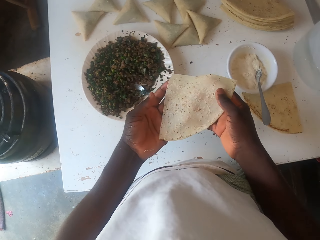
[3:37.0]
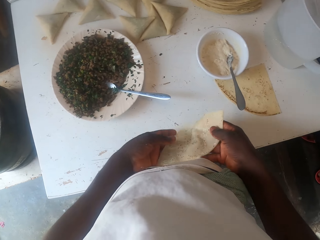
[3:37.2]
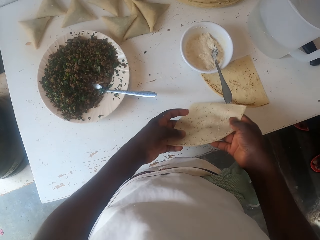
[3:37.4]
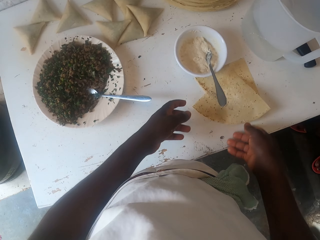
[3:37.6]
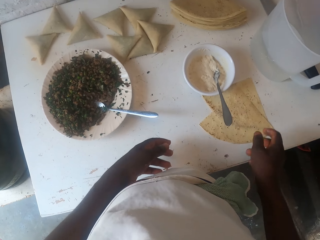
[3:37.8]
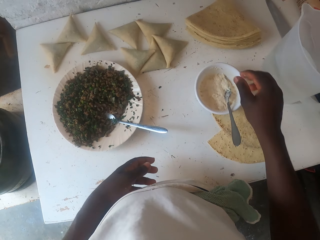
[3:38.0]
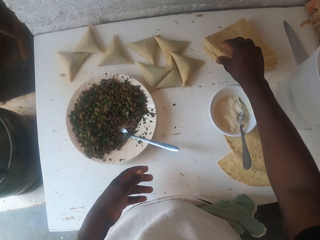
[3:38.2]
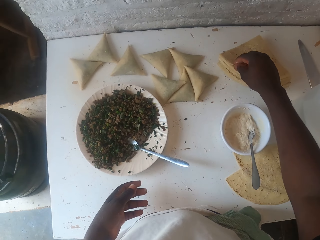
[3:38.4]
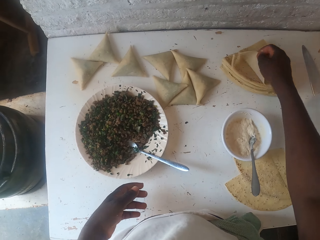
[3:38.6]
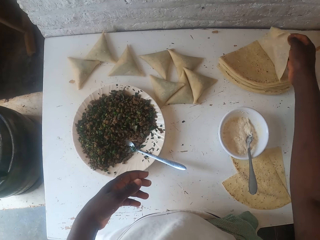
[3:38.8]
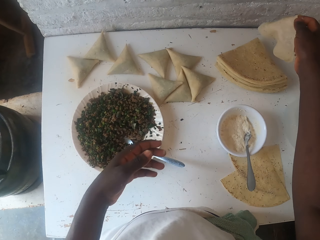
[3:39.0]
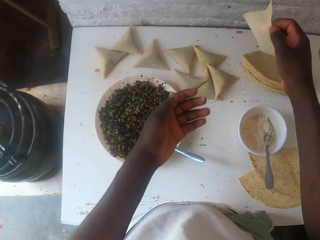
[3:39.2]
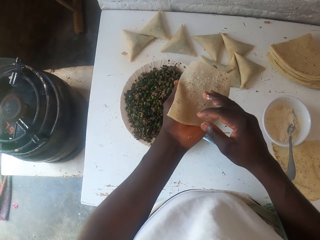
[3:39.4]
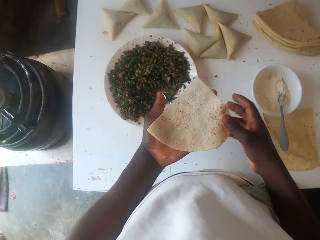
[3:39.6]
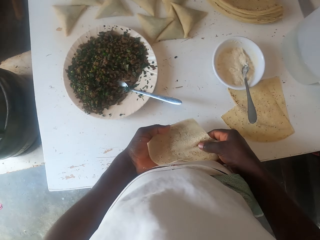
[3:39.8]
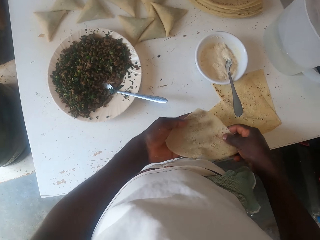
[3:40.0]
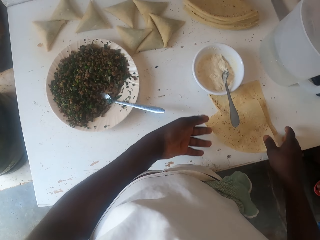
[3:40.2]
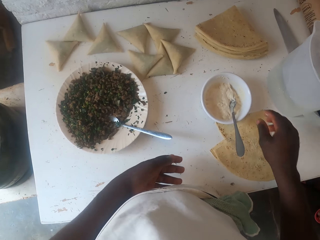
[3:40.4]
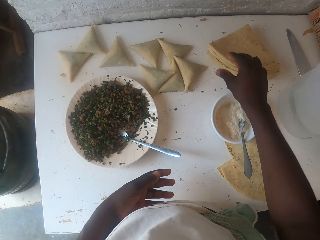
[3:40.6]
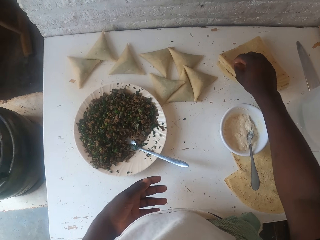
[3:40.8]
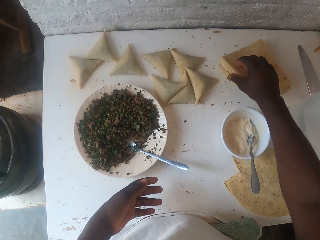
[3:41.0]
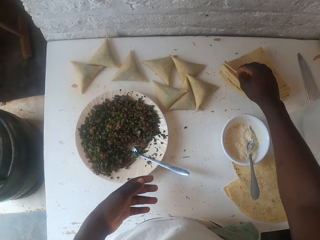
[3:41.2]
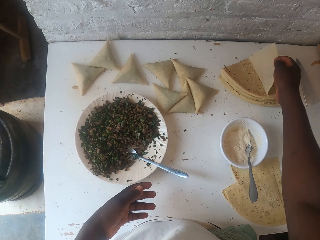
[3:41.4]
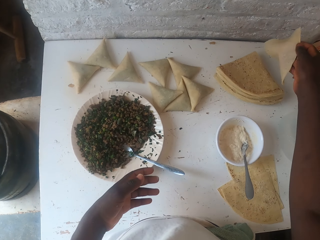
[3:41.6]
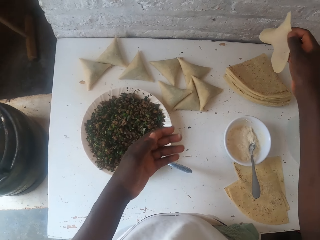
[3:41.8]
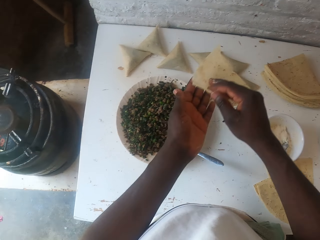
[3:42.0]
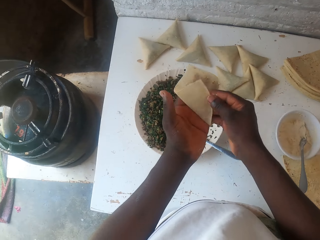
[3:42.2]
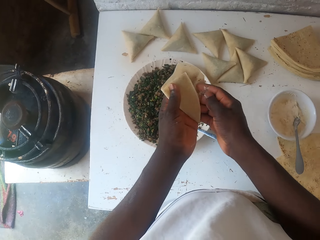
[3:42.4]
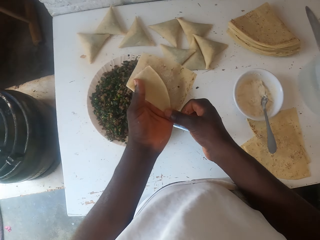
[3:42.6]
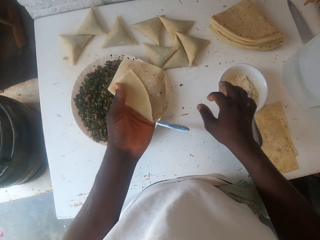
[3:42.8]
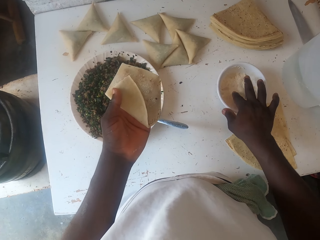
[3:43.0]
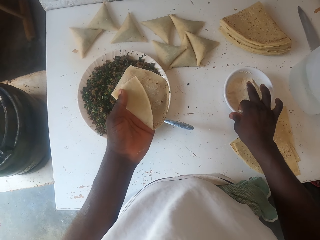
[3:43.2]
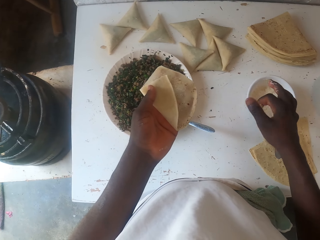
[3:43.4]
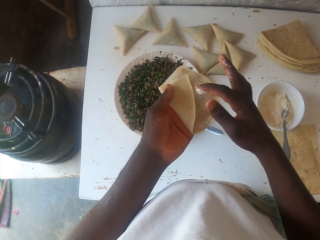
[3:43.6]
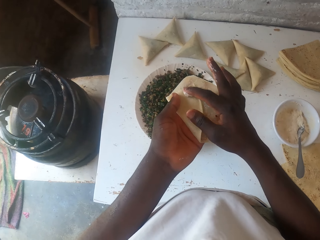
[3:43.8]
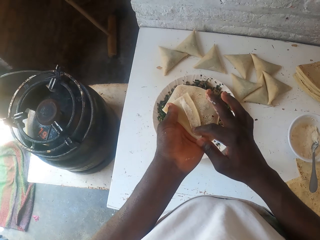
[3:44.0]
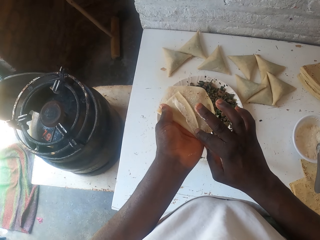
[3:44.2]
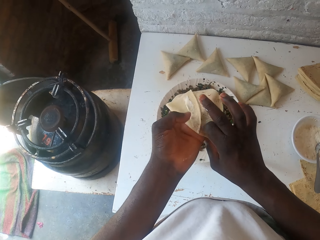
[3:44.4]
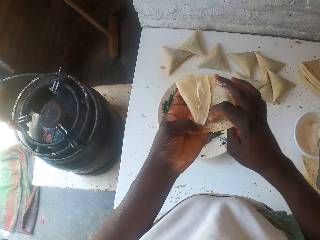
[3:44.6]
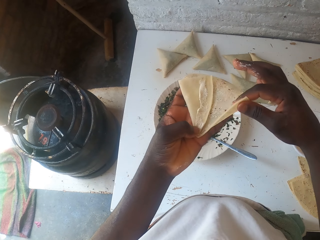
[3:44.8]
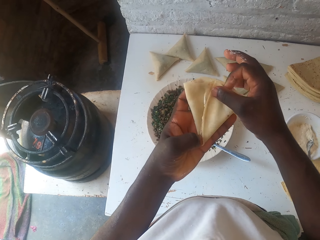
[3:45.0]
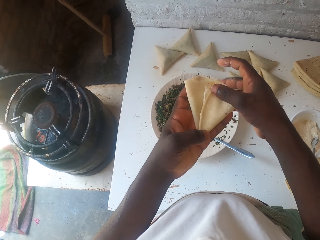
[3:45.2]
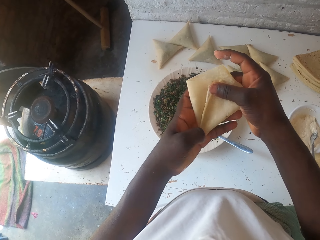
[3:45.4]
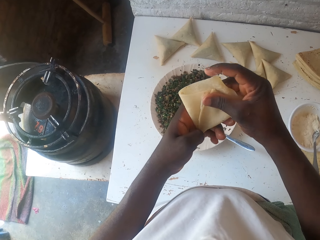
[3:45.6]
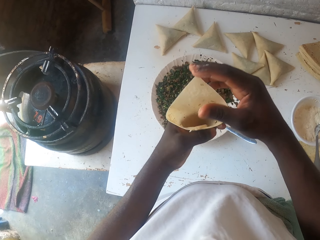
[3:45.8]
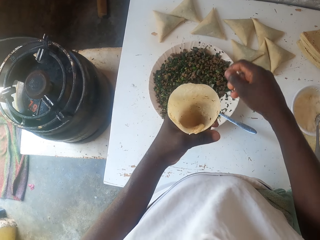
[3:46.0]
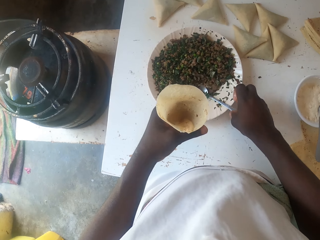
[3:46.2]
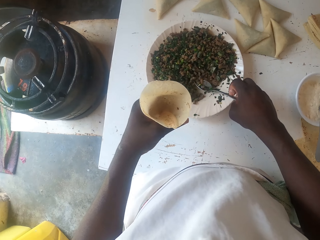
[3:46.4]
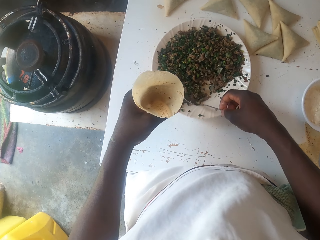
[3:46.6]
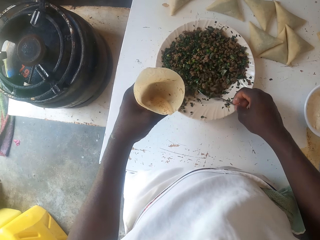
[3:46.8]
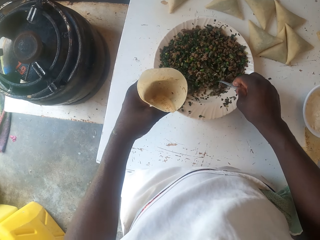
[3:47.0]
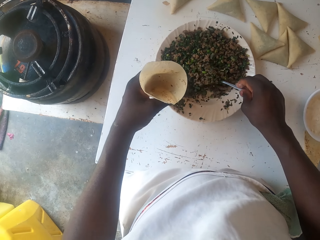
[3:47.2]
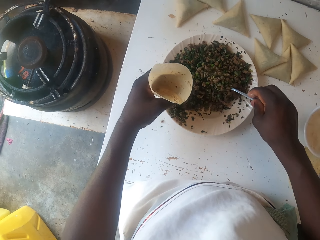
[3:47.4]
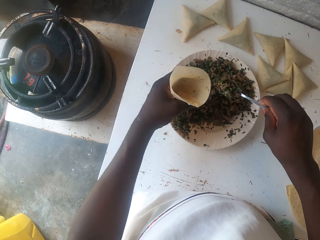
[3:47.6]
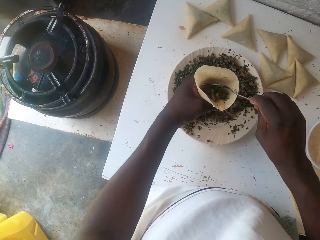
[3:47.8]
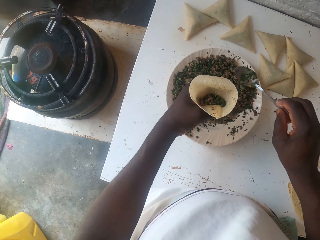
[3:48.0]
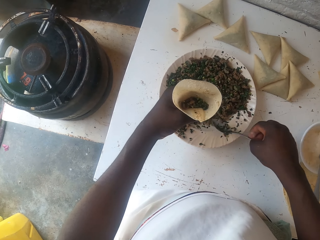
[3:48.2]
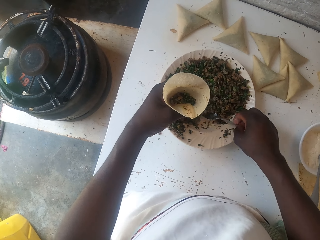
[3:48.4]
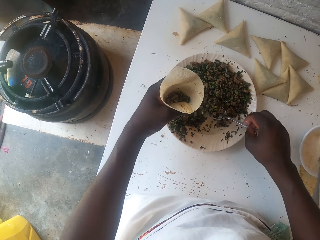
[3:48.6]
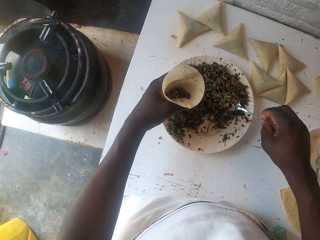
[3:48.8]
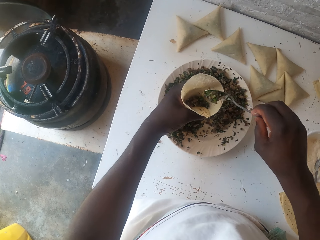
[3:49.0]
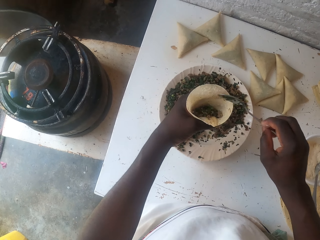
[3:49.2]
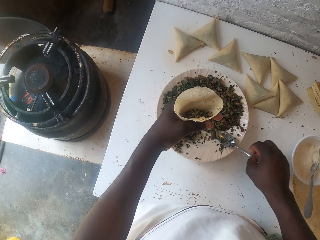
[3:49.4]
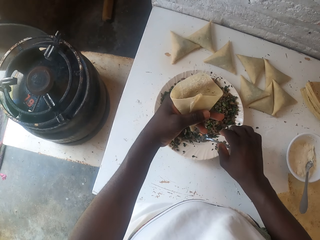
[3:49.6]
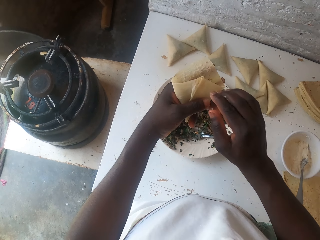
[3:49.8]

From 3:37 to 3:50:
The camera wearer places the samosa pastry pocket down. They pick up the samosa pastry pocket. They place the samosa pastry pocket down. They pick up the samosa pastry pocket. They fold the samosa pastry pocket. They pick up dough paste. They moisten the samosa pastry pocket. They fold the samosa pastry pocket. They pick up the spoon. They scoop the boiled peas. They fill the samosa pastry pocket with the boiled peas.

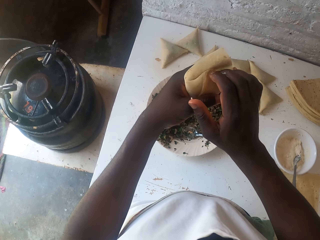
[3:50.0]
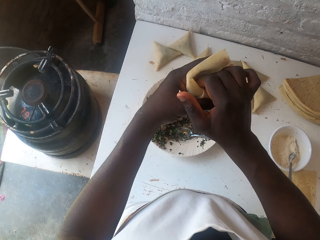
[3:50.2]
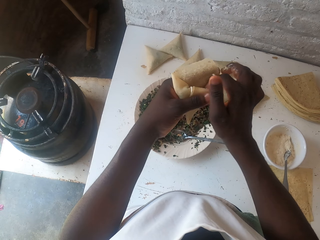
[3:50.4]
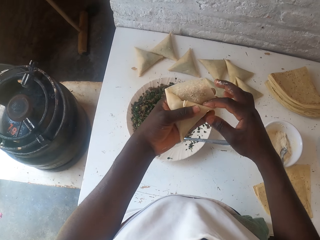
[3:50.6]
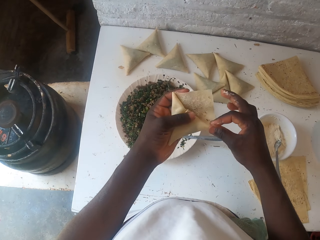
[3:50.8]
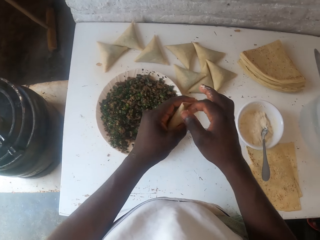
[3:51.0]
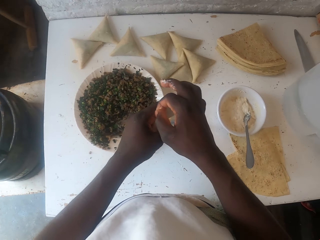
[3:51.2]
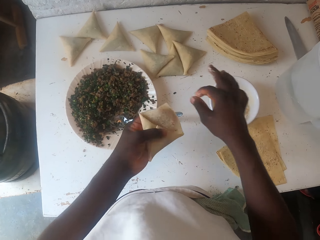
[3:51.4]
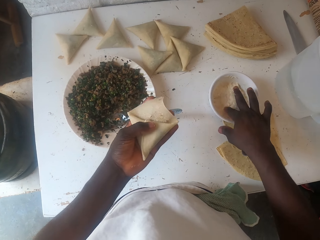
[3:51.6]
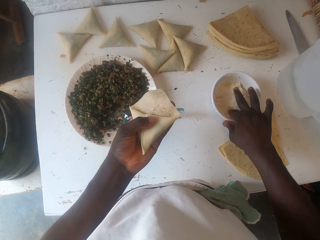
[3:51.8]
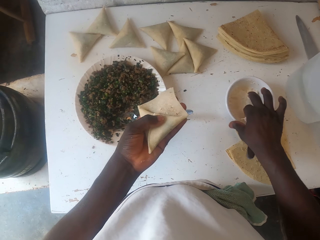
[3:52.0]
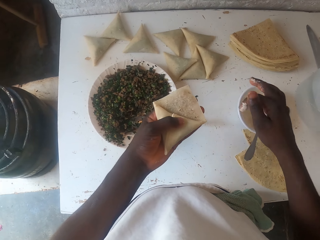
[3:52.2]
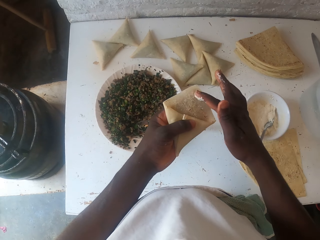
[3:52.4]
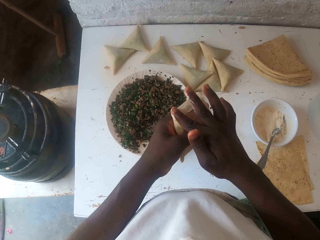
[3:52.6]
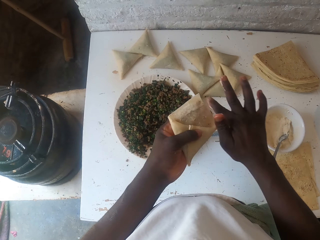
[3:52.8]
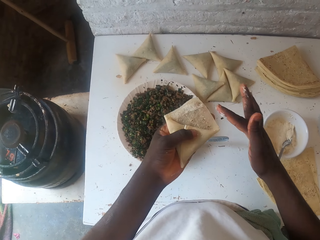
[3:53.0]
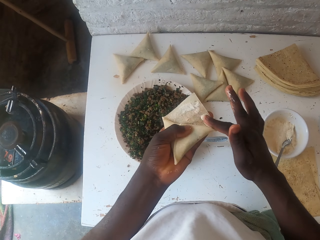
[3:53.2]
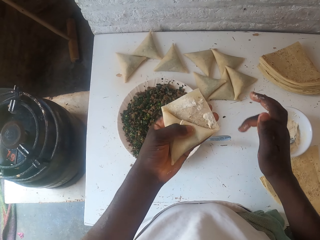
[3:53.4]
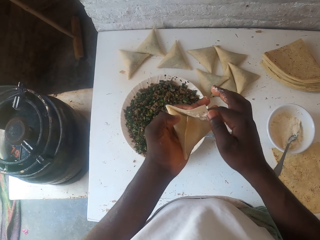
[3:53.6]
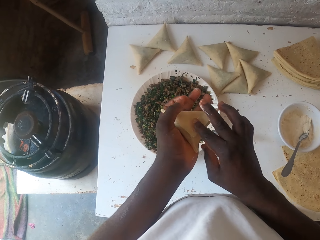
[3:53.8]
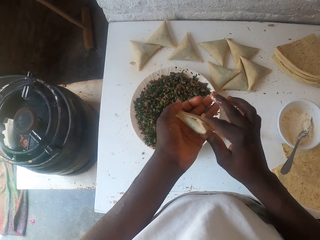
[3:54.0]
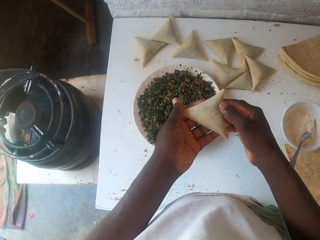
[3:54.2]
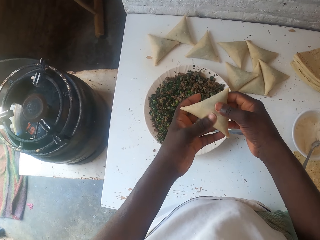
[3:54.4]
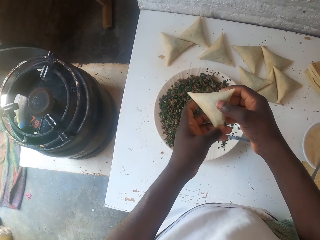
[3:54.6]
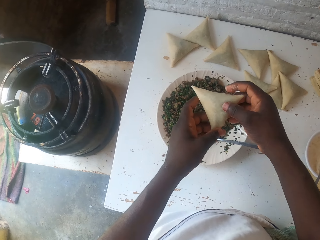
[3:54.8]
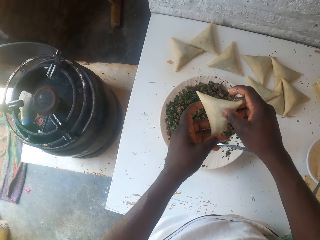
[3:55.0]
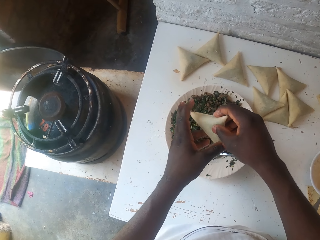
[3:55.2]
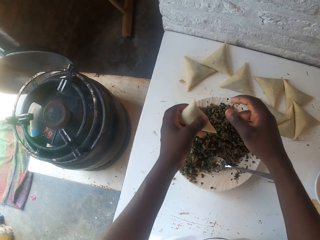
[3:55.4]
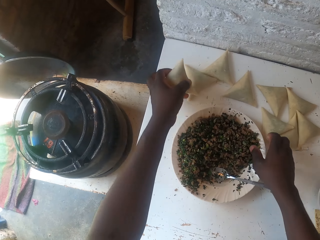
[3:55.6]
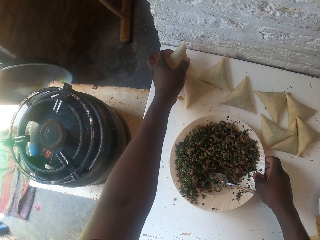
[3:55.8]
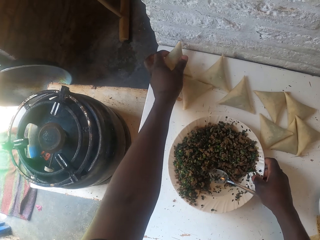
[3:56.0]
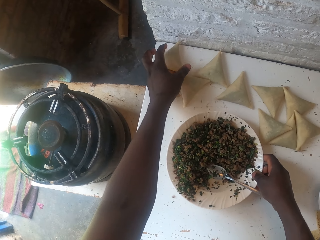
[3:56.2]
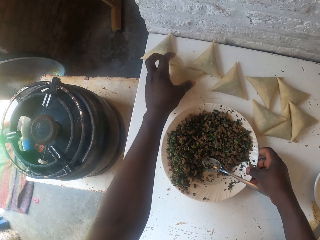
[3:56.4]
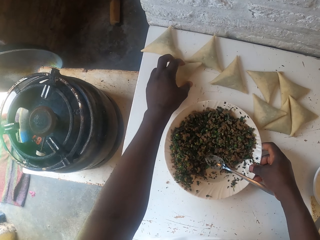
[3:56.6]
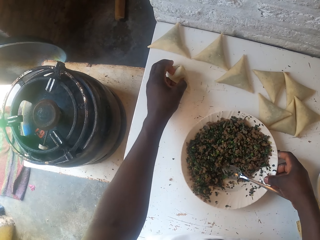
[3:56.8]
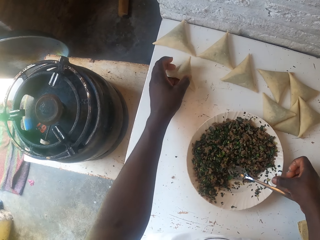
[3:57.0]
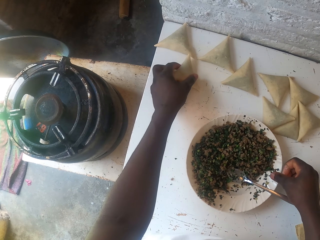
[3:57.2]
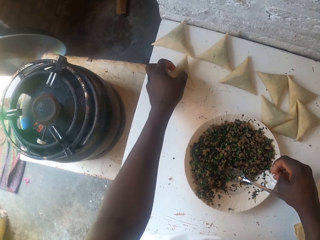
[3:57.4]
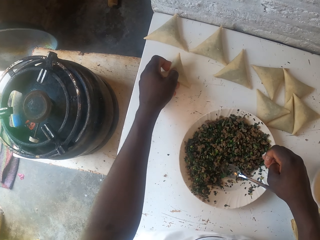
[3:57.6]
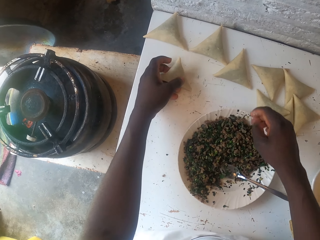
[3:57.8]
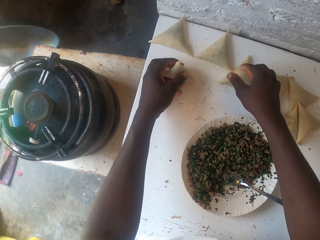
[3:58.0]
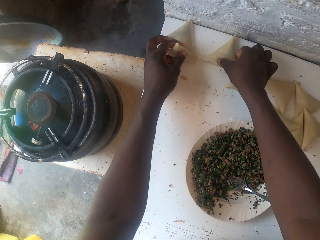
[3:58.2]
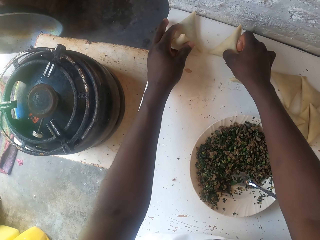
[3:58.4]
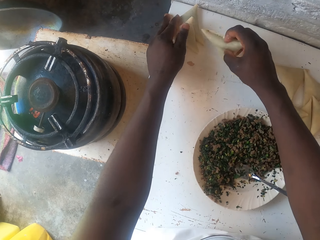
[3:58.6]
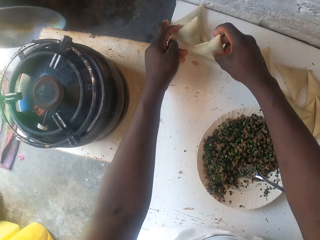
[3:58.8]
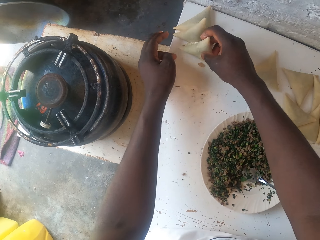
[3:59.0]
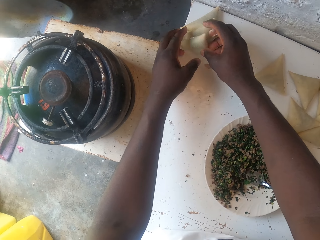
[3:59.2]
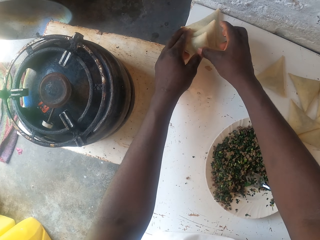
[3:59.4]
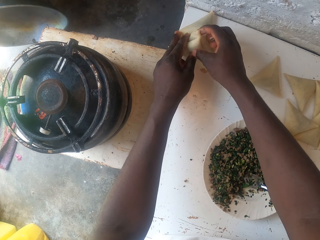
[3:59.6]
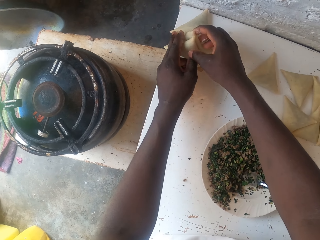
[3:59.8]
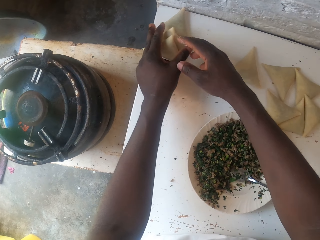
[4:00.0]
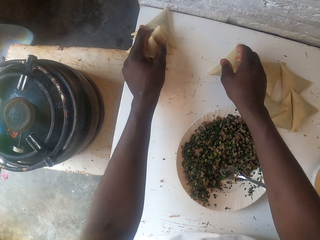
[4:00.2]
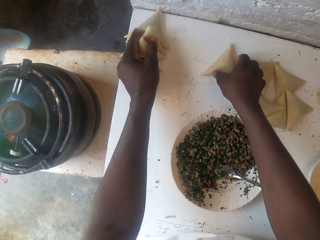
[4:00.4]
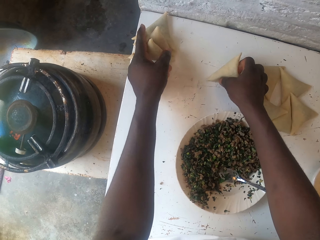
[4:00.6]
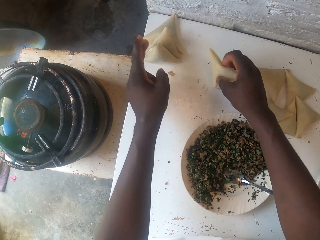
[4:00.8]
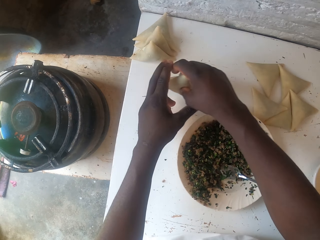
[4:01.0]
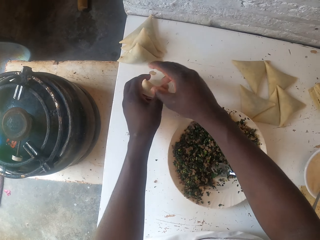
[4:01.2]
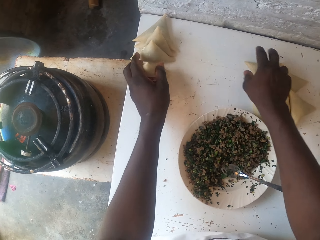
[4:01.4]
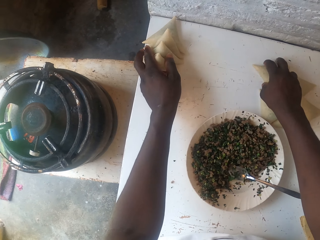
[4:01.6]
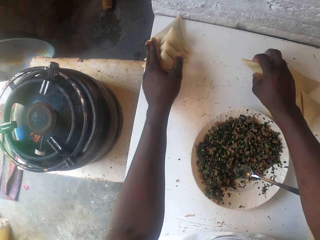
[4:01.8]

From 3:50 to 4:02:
The camera wearer places the spoon in the boiled peas plate. They seal the samosa pastry pocket. They moisten the samosa pastry pocket. They place the samosa pocket or triangular pastry on the table. They arrange the triangular pastry. They pull the boiled peas' plate. They arrange the samosa pockets.
